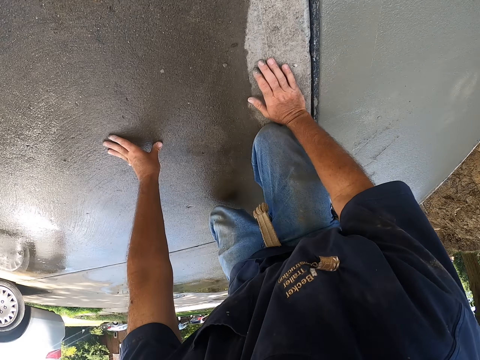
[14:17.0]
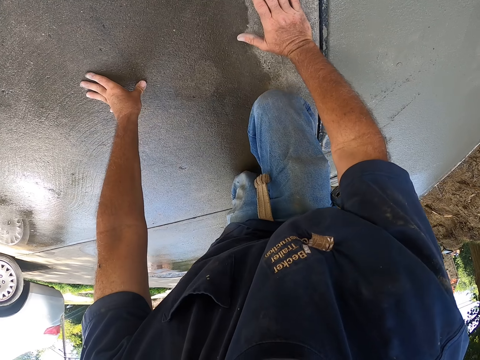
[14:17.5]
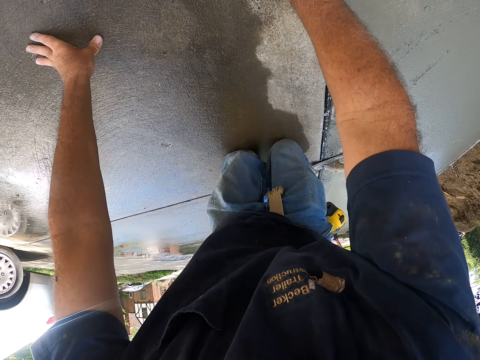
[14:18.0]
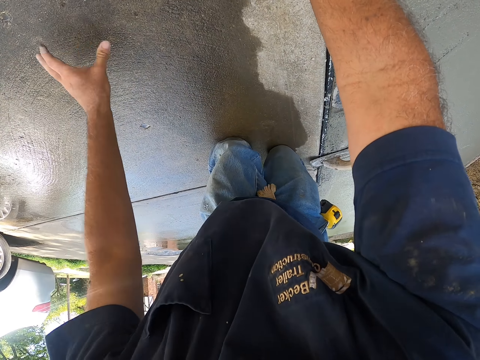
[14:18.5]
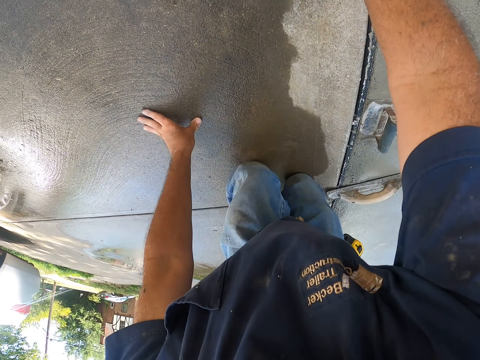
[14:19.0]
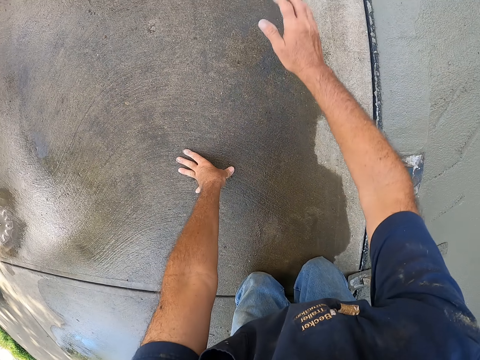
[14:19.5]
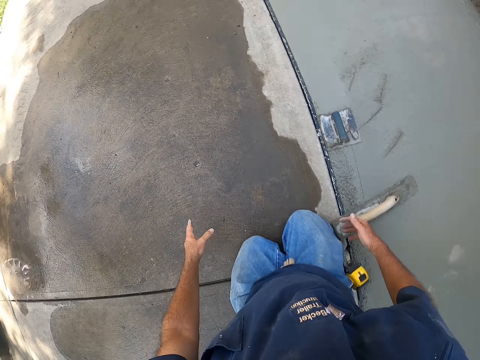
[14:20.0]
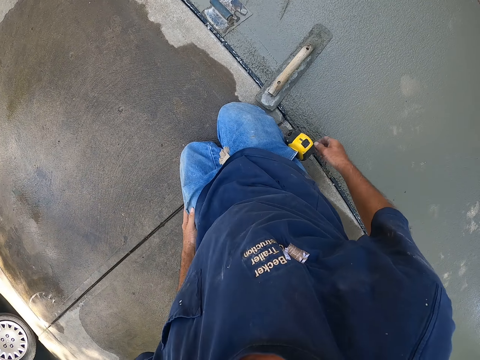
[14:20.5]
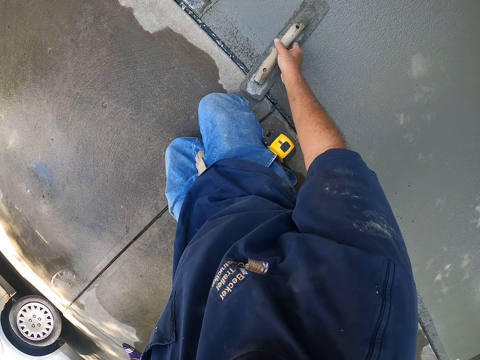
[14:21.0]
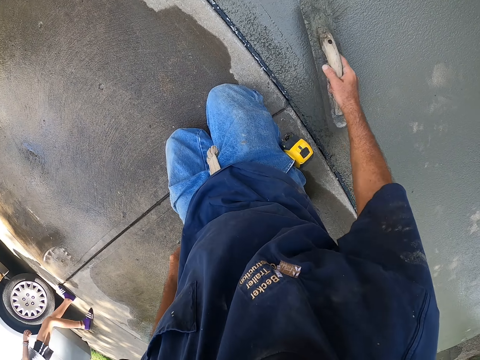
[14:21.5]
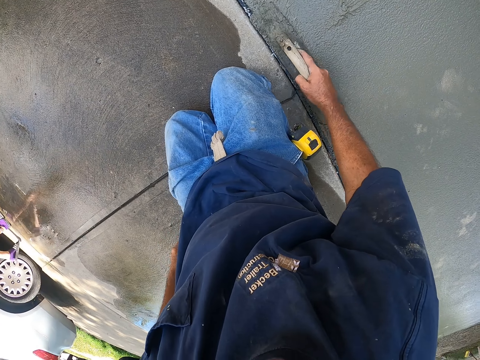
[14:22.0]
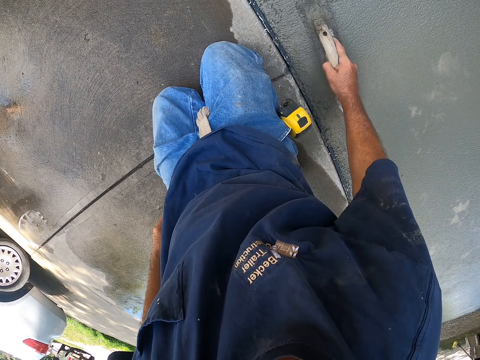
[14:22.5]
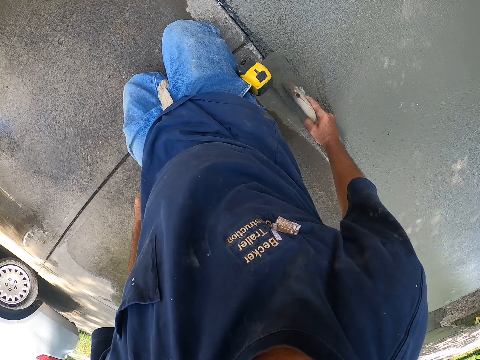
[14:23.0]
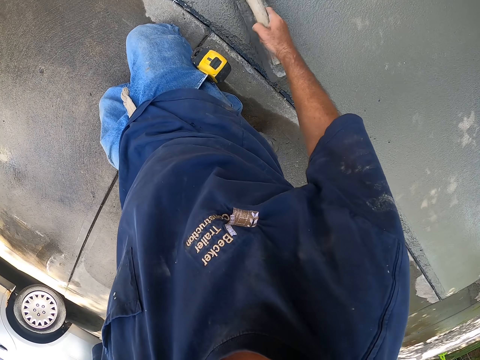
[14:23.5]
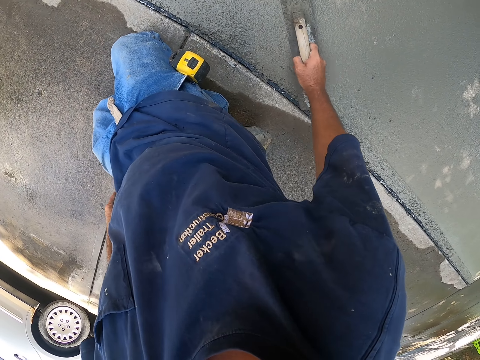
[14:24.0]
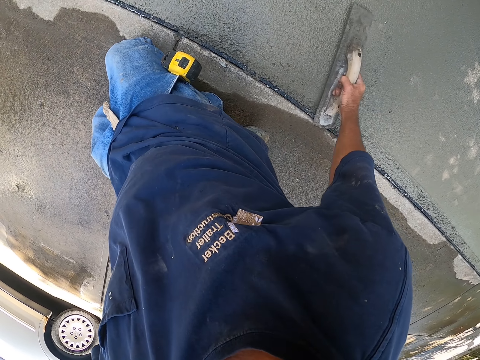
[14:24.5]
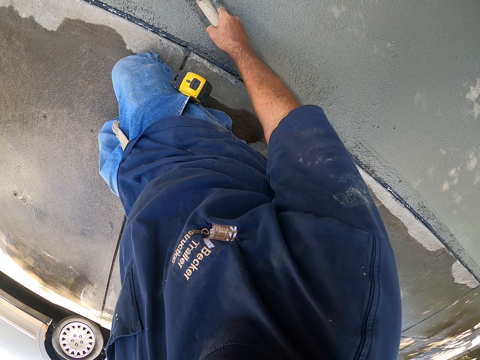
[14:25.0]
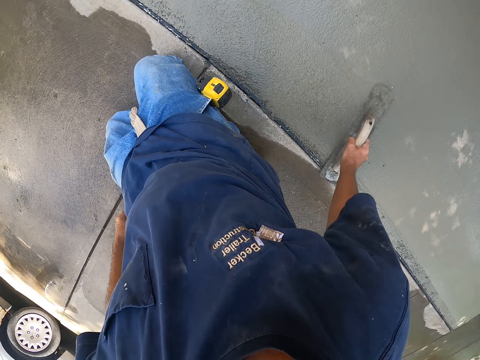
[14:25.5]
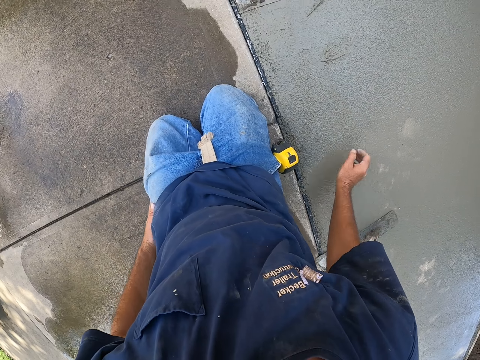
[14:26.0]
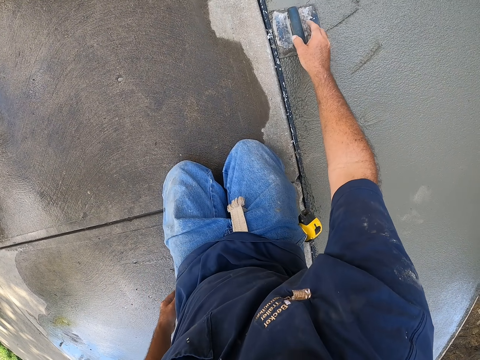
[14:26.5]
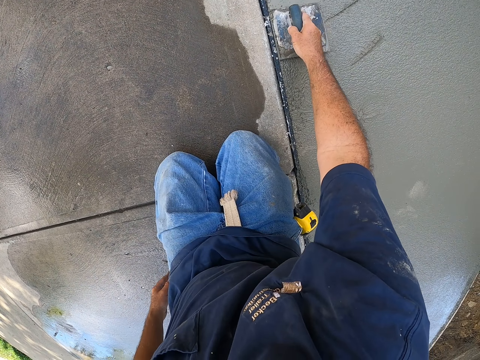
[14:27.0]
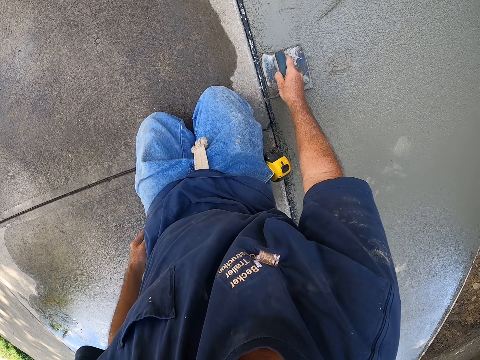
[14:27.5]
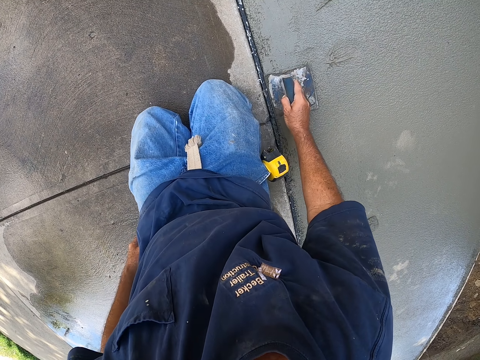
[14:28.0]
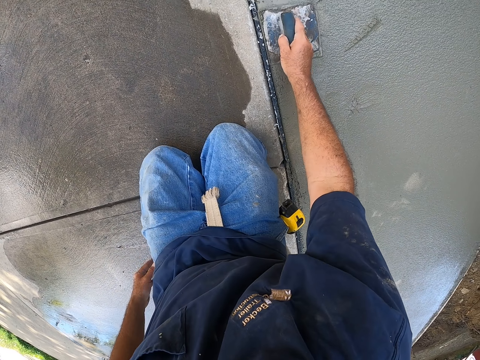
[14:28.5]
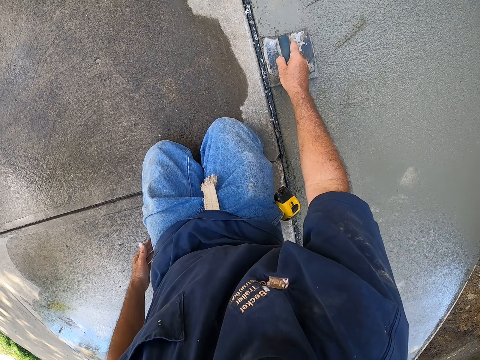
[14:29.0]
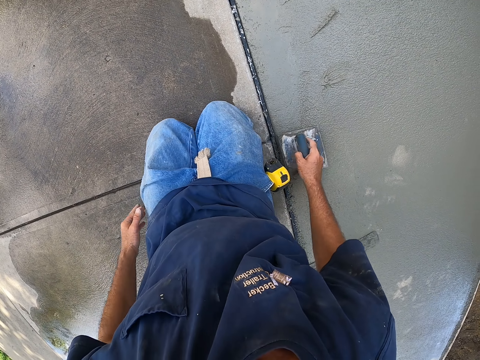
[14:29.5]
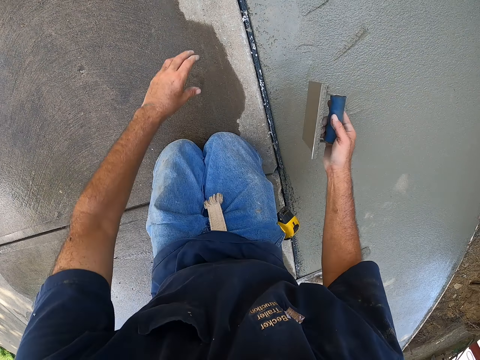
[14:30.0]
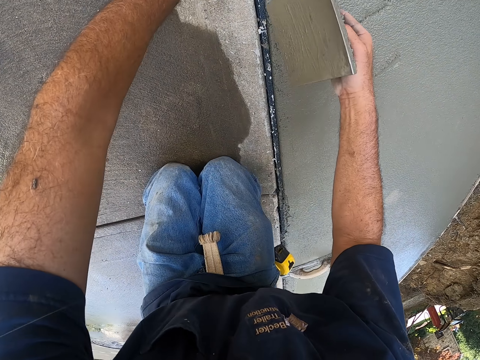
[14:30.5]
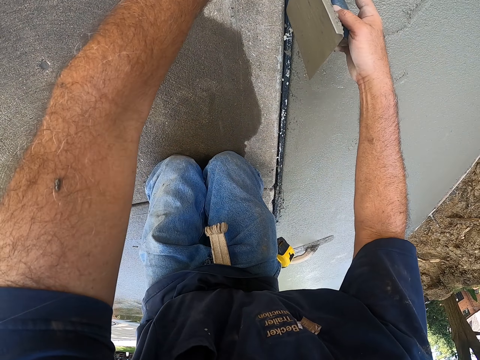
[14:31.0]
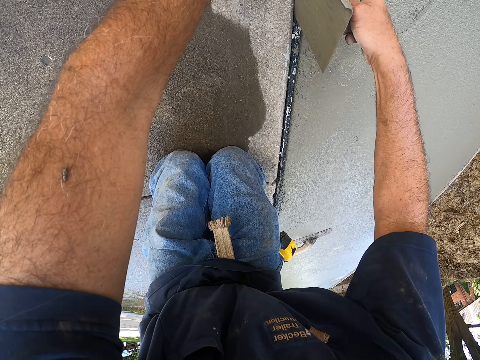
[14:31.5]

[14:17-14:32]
The camera wearer crawls. They plaster using a wooden trowel. They plaster using a steel trowel.

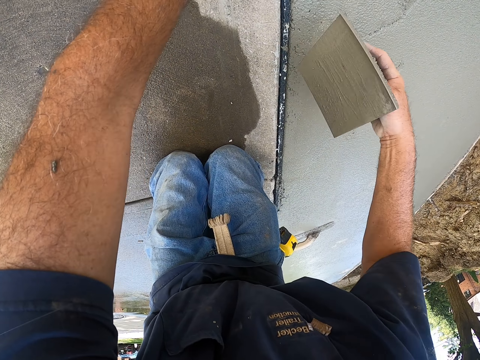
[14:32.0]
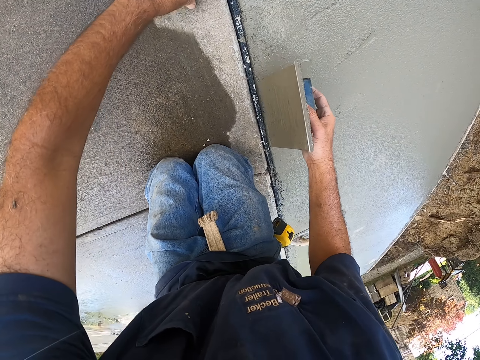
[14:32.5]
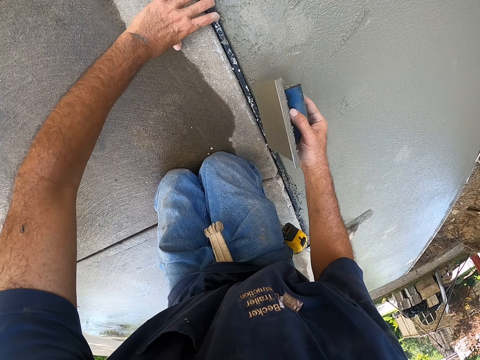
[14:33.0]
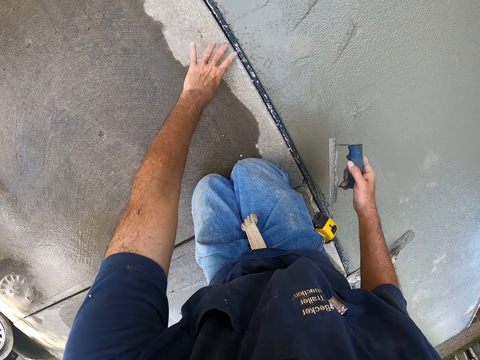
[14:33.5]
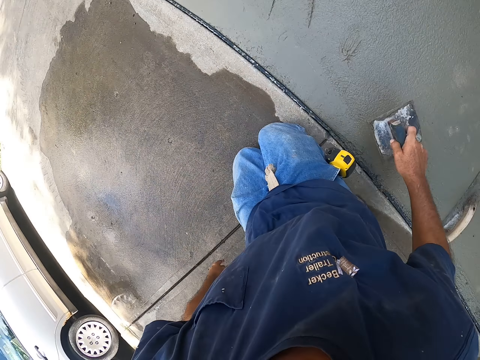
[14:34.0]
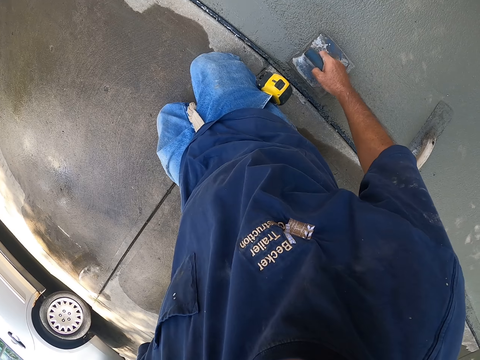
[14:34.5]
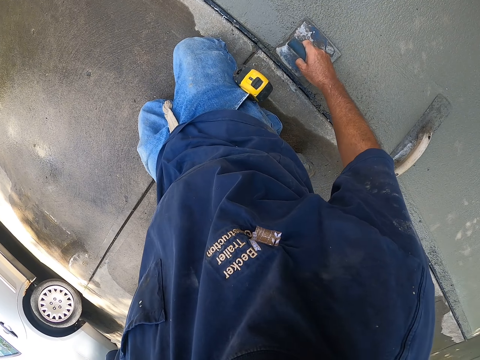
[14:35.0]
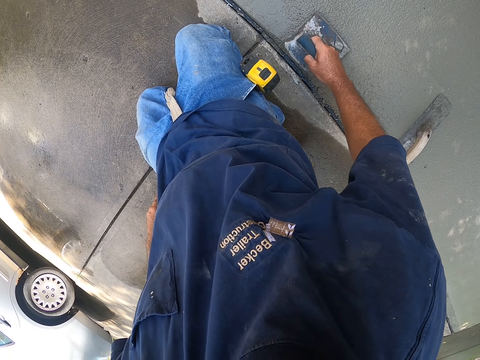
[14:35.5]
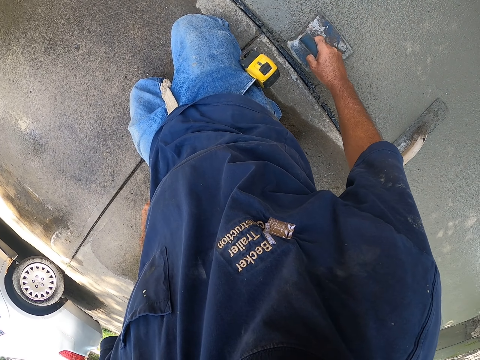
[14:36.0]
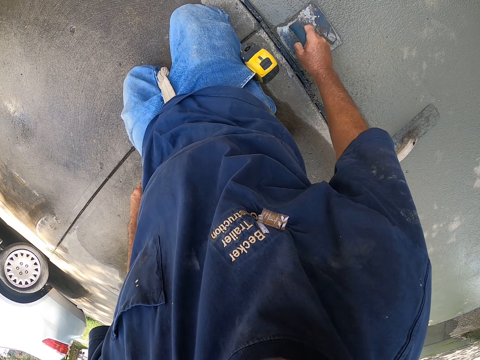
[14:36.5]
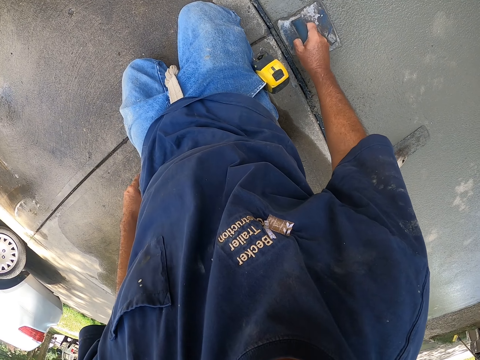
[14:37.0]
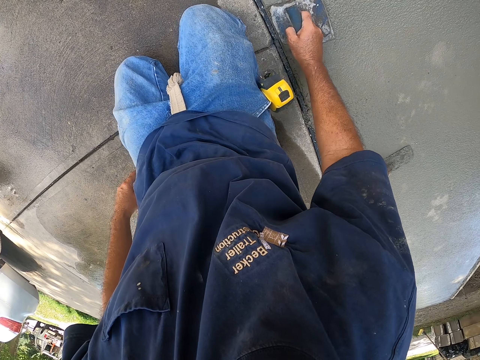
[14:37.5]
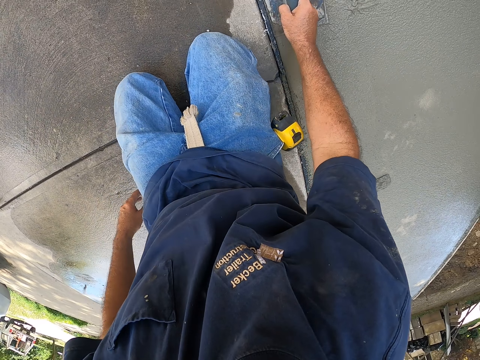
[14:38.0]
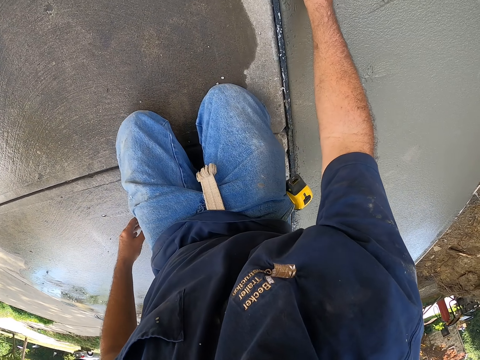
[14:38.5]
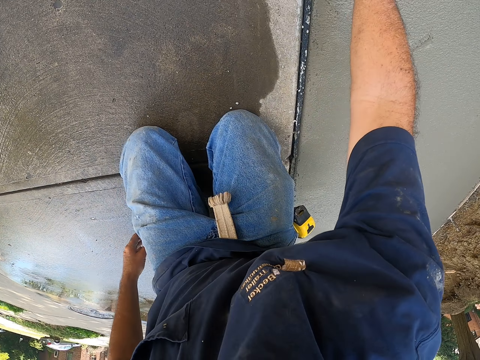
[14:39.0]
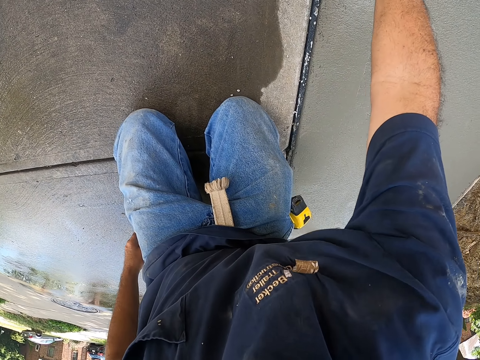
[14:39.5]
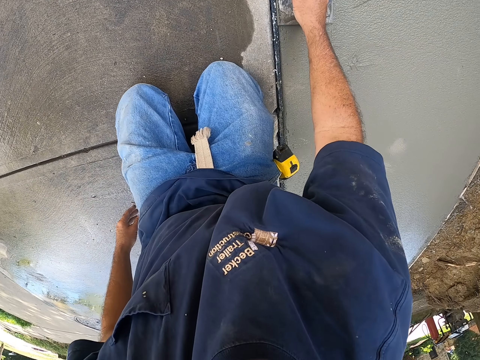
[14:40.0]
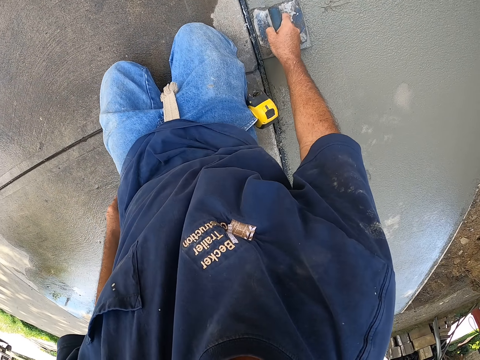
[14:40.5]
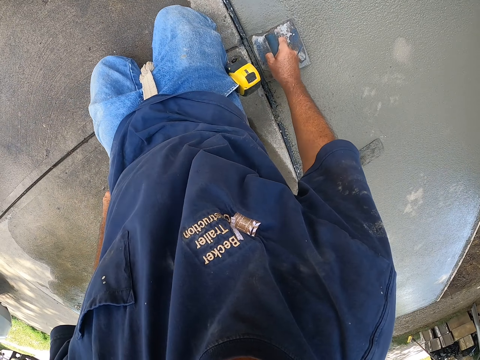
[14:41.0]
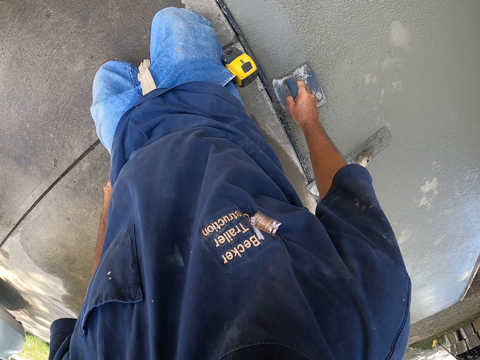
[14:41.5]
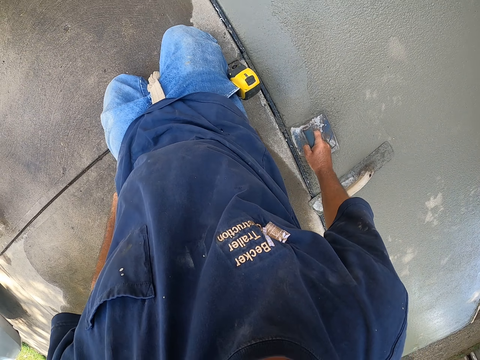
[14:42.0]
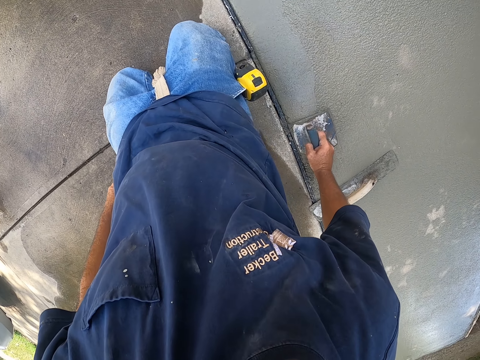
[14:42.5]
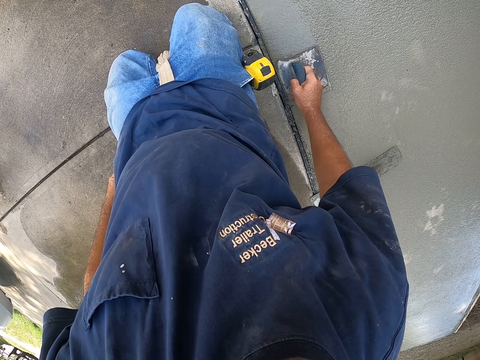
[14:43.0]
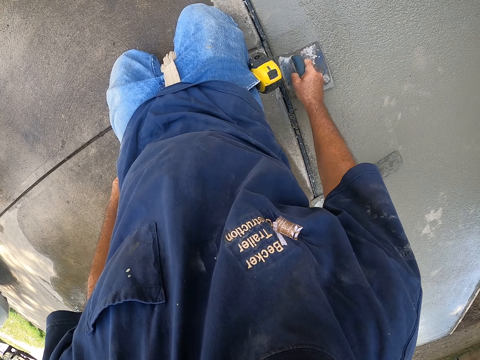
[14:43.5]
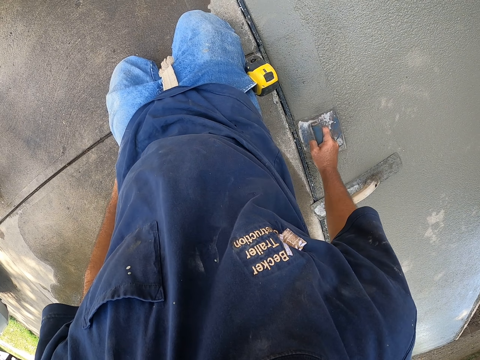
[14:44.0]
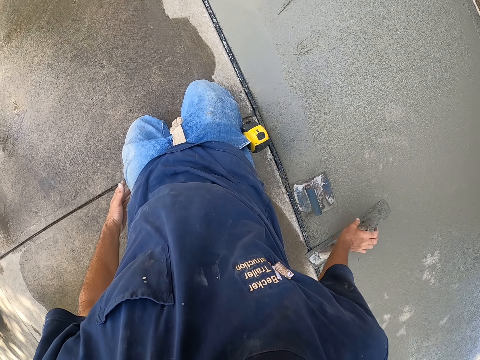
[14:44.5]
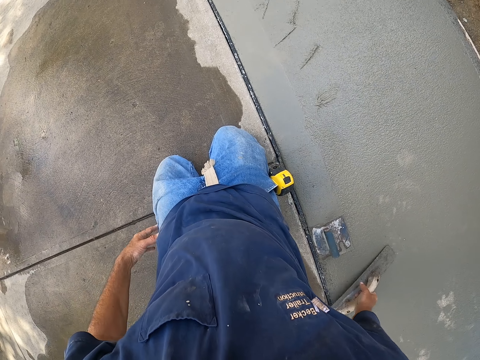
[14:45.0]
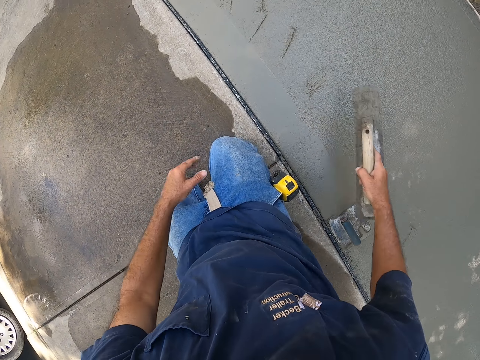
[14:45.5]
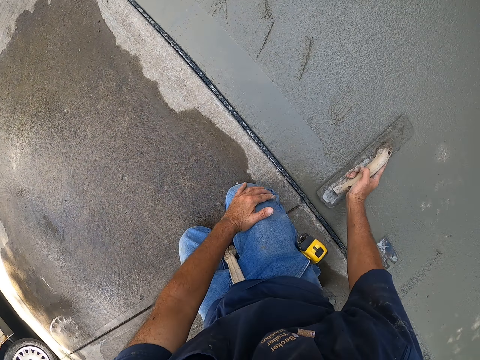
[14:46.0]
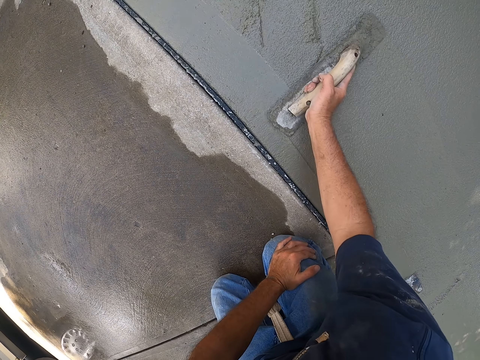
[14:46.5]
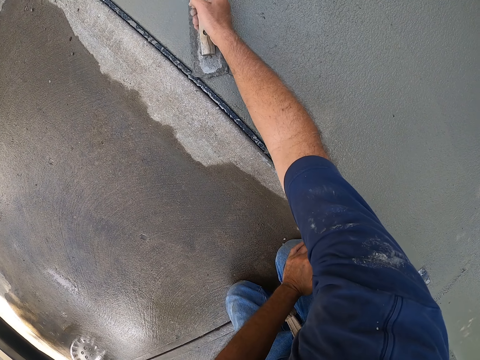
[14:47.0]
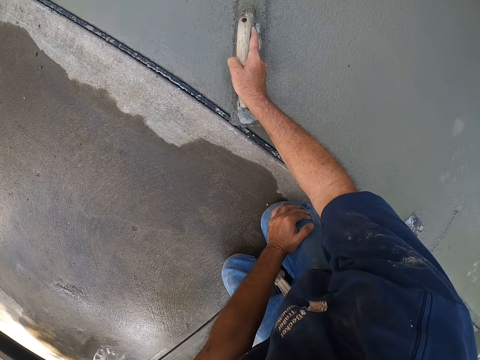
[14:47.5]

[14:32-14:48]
The camera wearer plasters using a wooden trowel.
